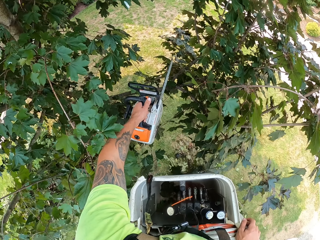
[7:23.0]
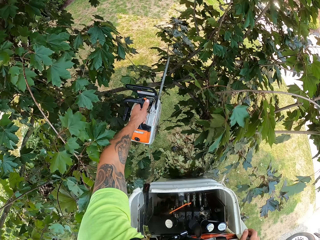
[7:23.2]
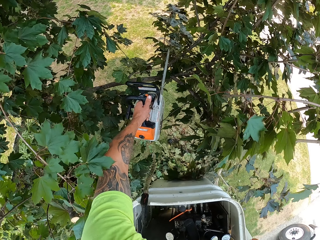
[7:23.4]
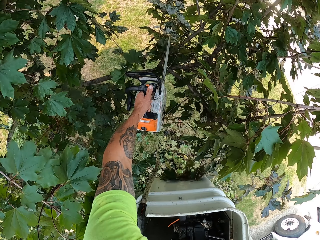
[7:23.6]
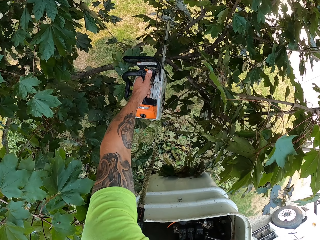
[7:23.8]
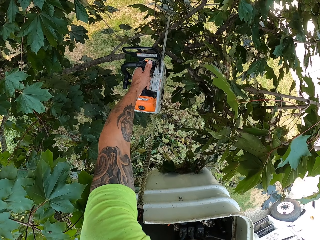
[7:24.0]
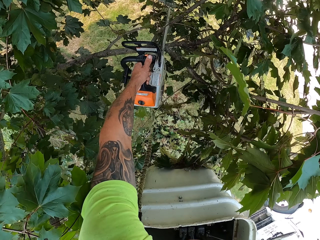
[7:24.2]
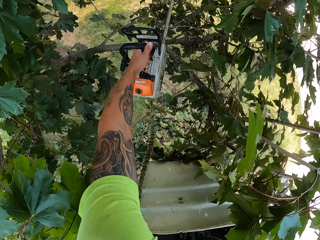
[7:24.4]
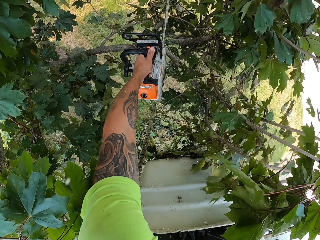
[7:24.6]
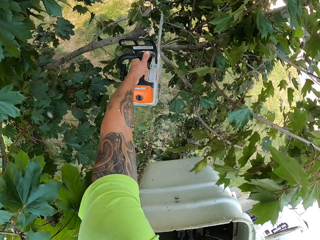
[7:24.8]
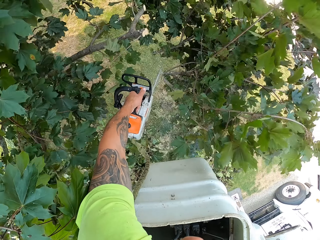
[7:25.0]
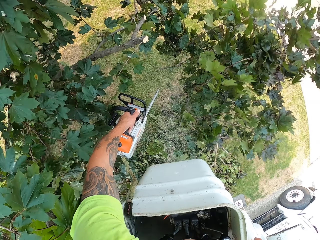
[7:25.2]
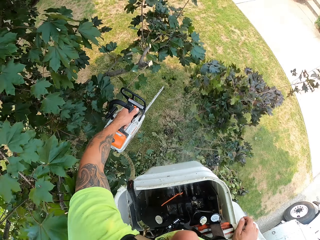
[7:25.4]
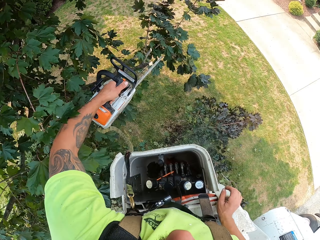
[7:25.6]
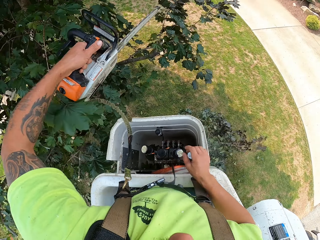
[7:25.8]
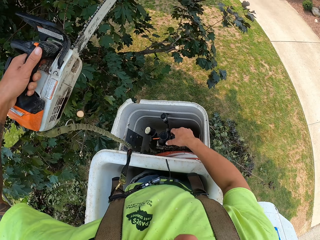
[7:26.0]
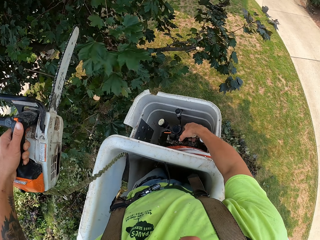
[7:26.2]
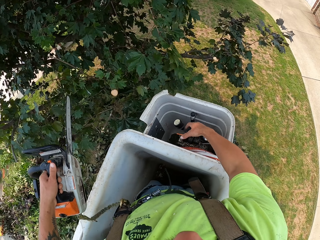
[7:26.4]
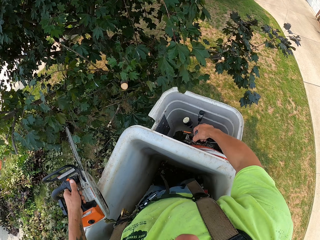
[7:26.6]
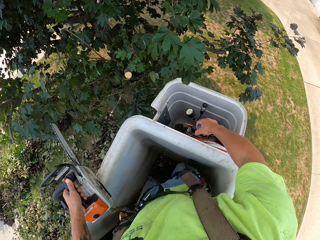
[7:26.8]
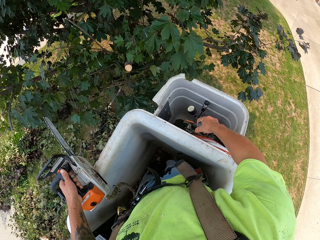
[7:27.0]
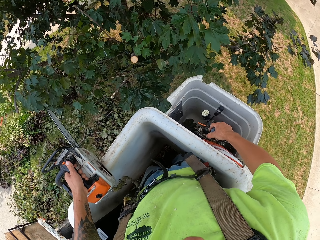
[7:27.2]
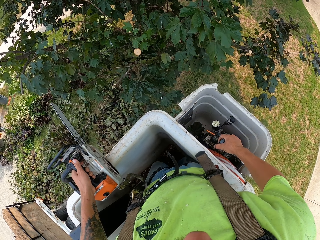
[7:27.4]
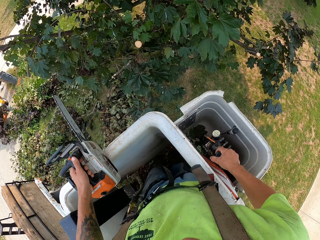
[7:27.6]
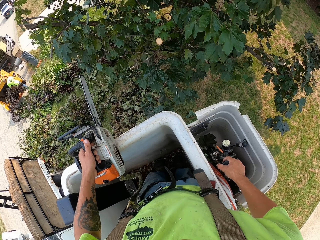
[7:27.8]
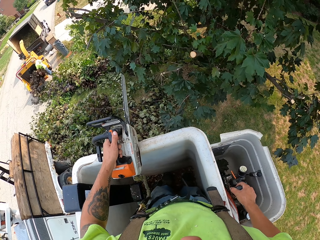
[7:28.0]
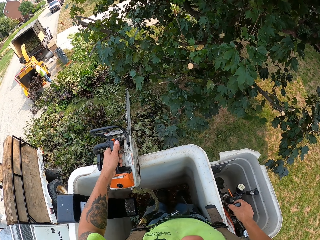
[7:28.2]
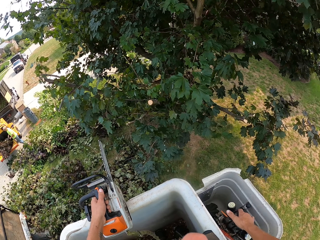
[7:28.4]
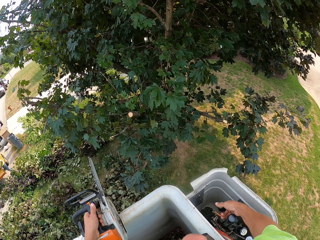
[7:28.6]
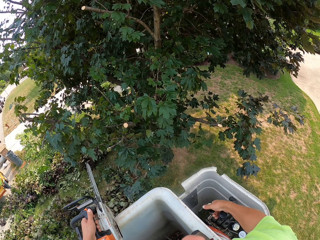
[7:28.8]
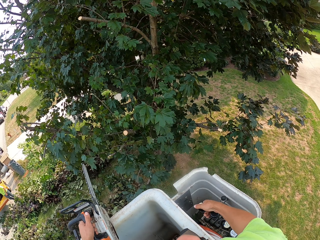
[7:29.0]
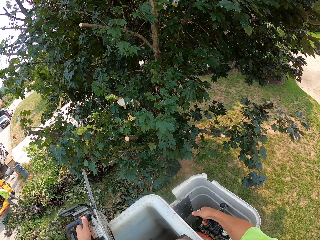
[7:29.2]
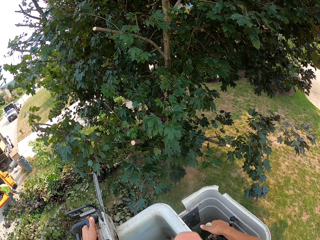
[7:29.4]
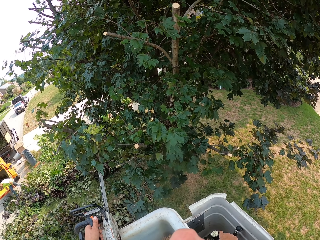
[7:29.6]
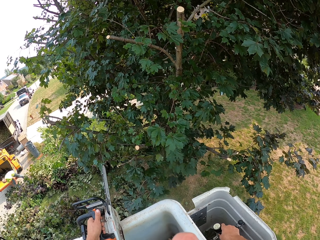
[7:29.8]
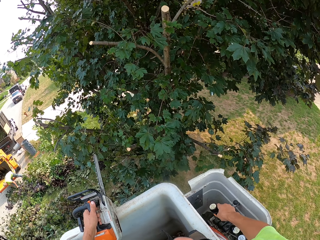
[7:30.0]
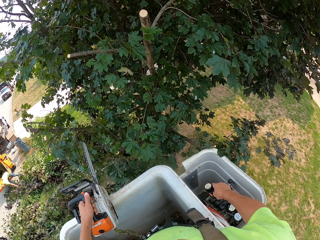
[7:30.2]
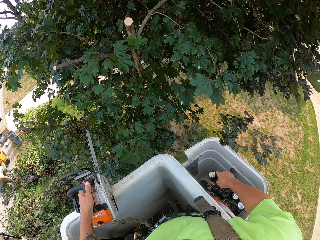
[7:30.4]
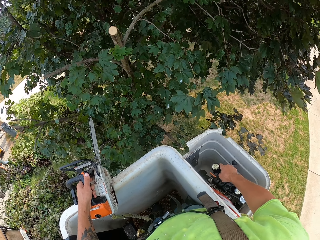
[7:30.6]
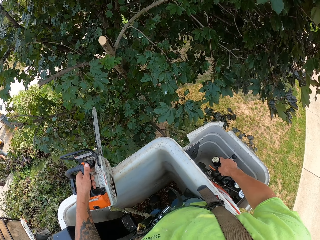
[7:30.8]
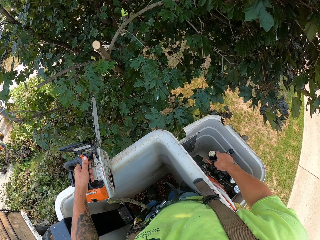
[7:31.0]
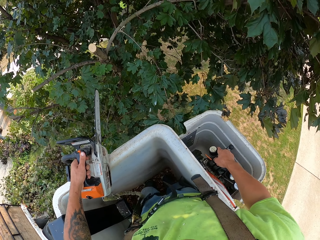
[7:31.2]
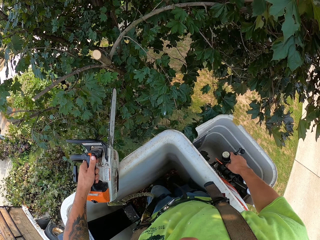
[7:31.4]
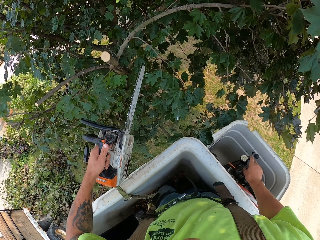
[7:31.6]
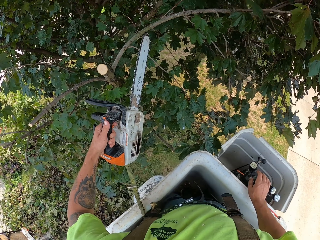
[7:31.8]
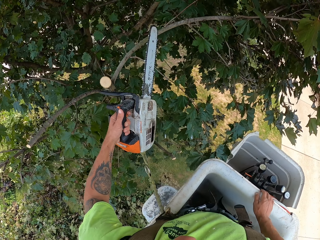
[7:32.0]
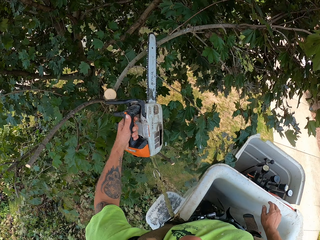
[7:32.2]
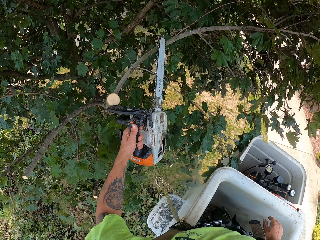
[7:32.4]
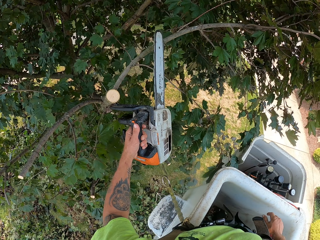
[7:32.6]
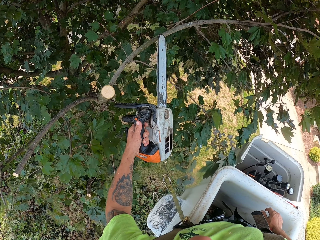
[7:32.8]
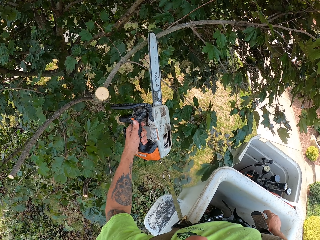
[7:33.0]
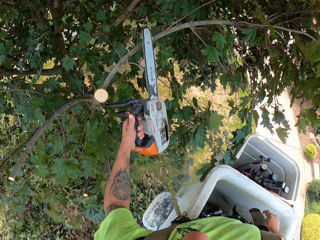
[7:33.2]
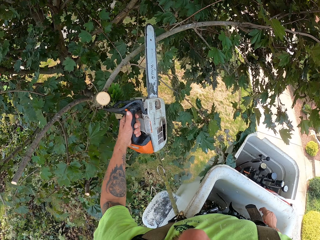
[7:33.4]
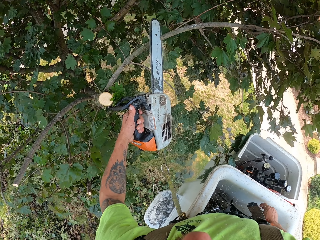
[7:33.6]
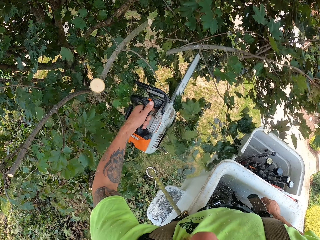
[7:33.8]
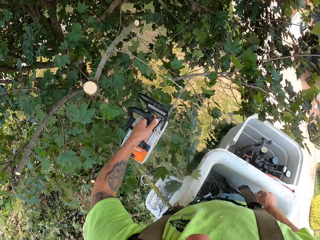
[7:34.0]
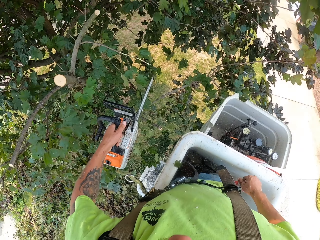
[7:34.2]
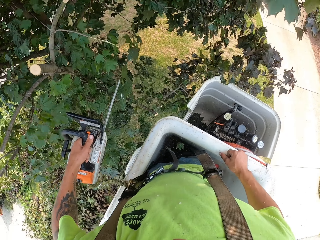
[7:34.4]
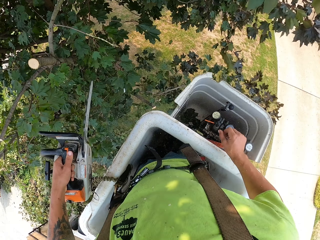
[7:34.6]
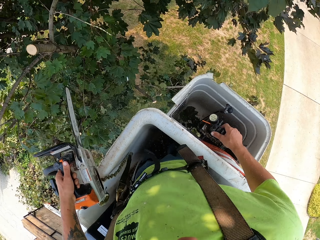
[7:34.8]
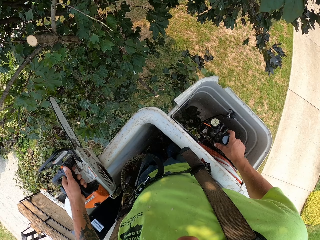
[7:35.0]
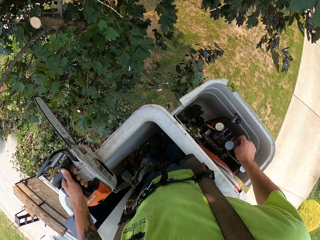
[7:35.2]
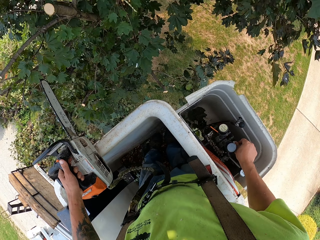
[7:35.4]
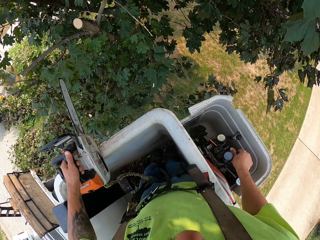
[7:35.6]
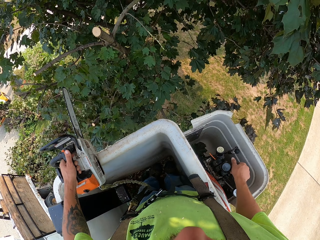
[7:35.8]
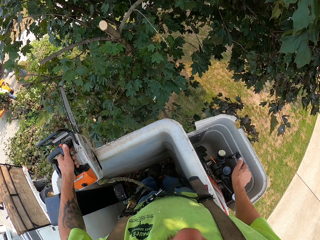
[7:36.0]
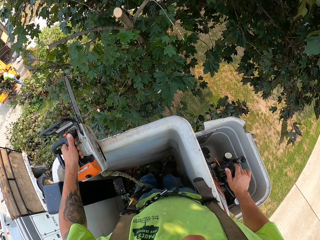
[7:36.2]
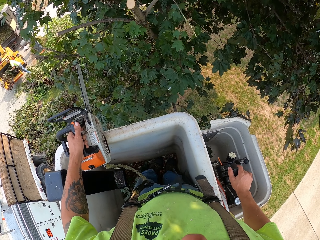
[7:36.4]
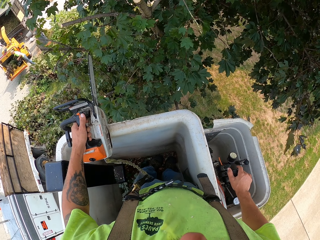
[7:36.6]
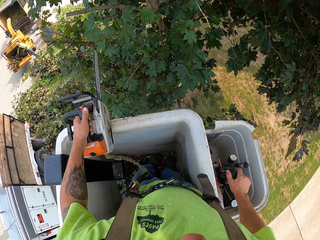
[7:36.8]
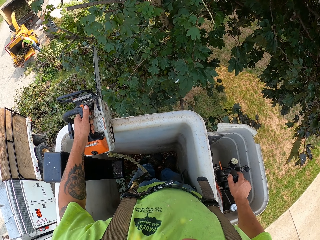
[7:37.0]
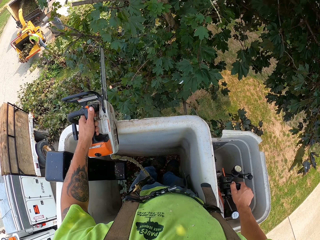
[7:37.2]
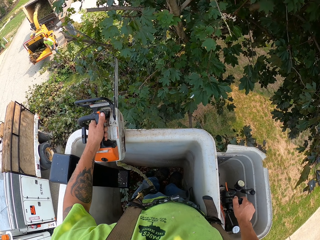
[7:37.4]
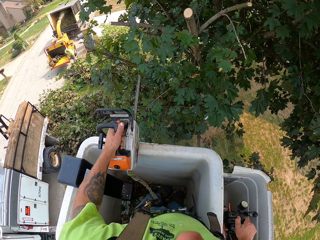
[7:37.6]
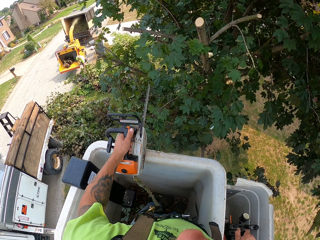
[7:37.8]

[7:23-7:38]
The camera wearer cuts a tree branch on the tree with the chainsaw in his left hand. He moves the cherry picker with the control lever in his right hand. He cuts a tree branch on the tree with the chainsaw in his left hand. He moves the cherry picker with the control lever in his right hand.

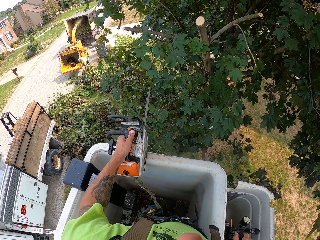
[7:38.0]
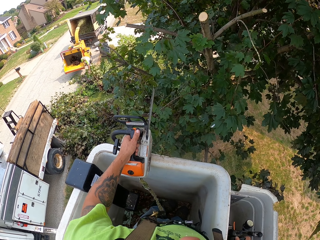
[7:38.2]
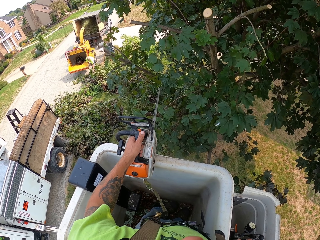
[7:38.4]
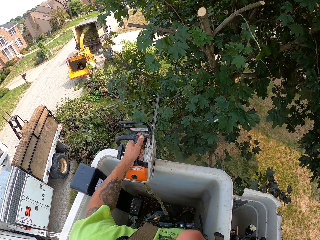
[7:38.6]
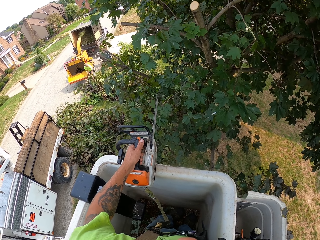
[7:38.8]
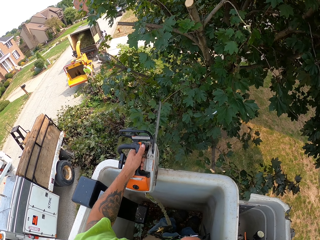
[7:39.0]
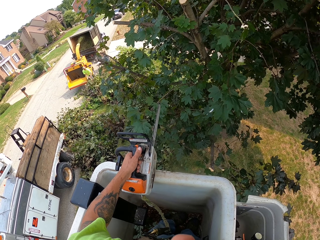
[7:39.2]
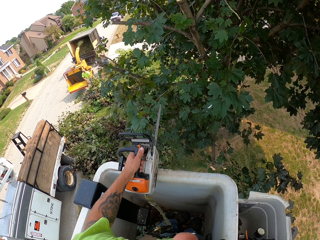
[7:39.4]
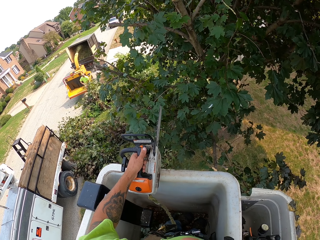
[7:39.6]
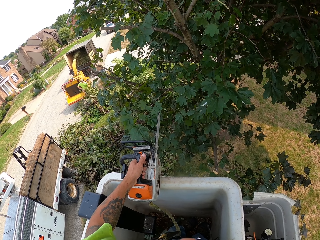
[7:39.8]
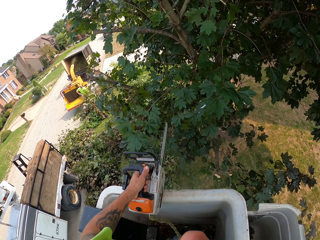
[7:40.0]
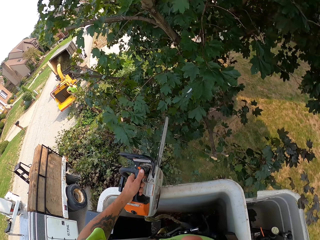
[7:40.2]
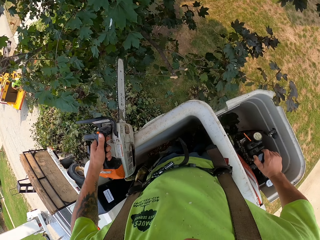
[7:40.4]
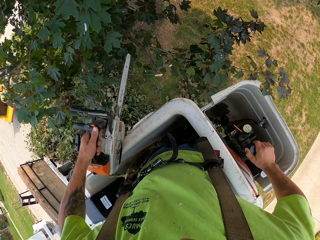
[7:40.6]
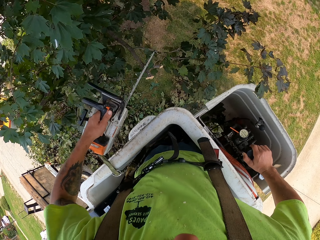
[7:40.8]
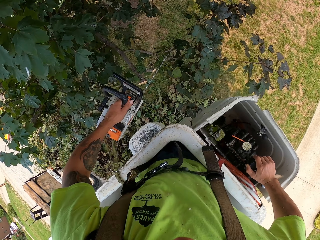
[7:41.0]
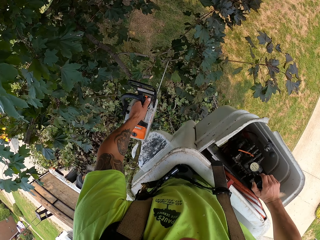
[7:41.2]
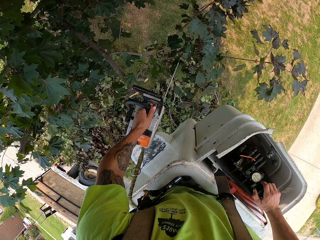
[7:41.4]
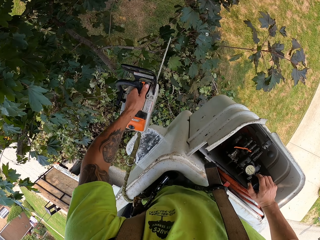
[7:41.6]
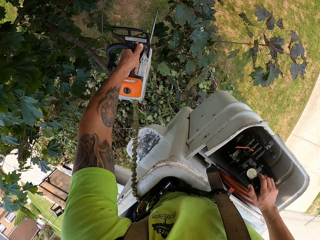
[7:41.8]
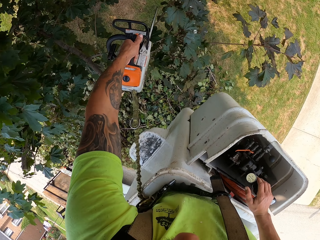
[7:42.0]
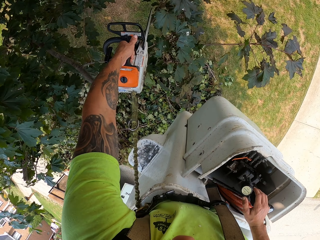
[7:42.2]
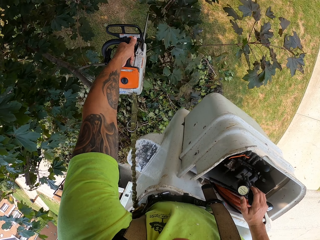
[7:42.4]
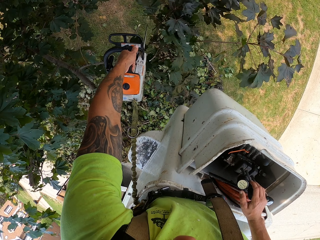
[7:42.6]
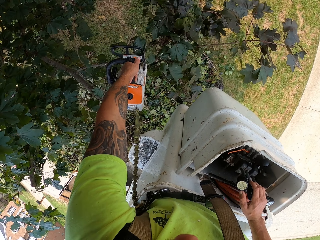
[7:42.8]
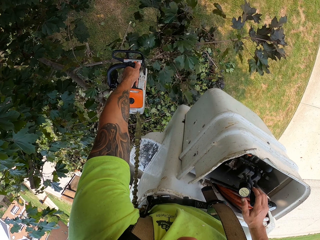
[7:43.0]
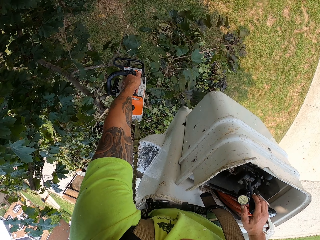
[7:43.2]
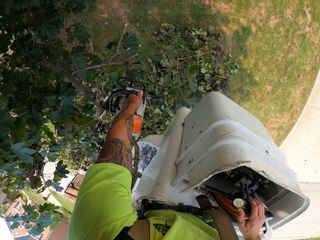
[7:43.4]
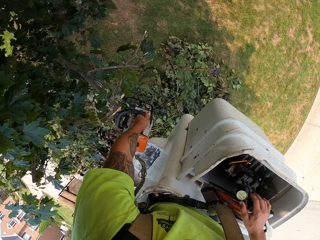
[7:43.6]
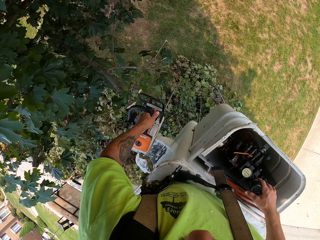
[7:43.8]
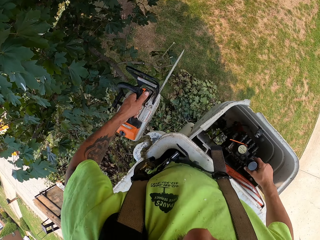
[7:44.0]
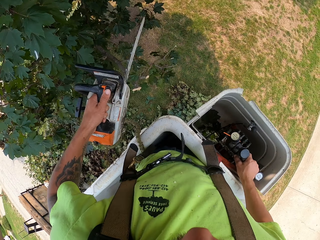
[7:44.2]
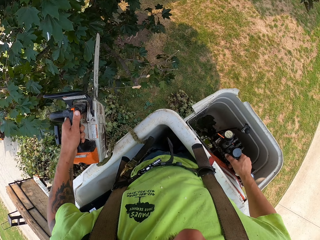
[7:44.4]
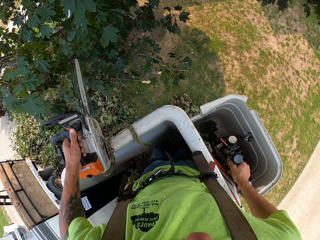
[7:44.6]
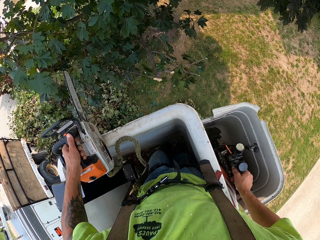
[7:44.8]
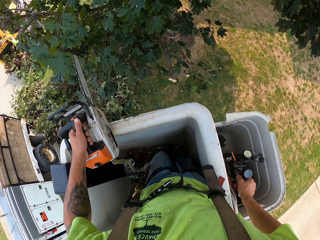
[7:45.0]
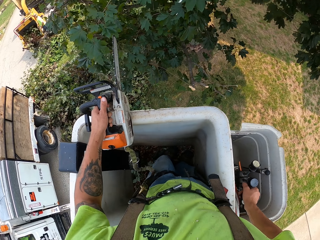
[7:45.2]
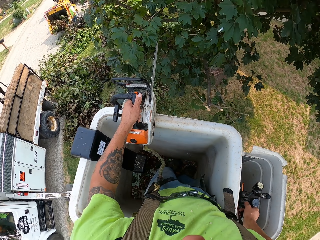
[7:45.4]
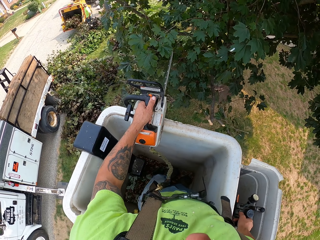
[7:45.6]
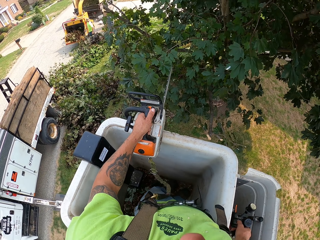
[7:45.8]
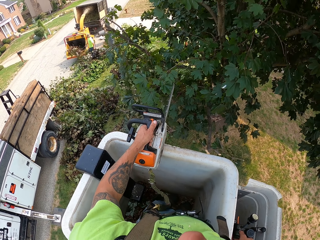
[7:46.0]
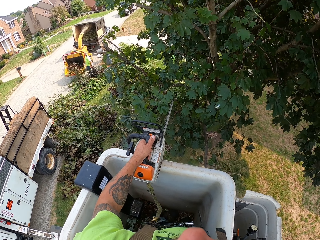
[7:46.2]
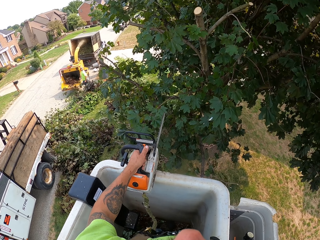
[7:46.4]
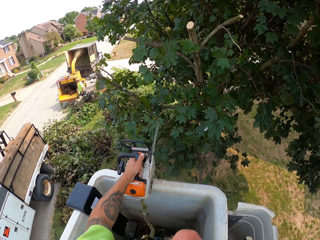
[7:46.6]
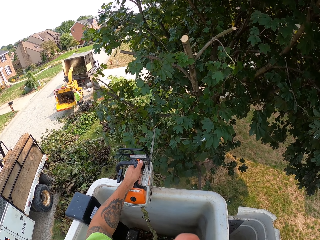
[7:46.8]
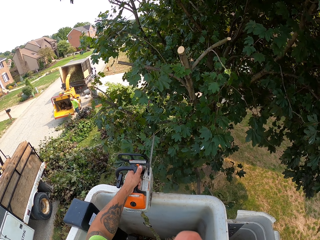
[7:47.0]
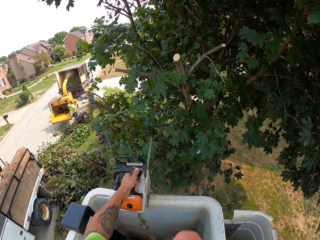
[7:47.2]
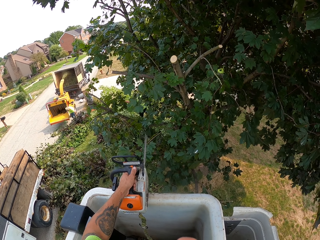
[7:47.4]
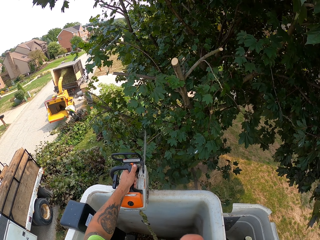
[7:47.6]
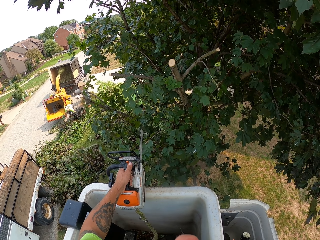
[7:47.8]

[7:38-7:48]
The camera wearer cuts a tree branch on the tree with the chainsaw in his left hand. He moves the cherry picker with the control lever in his right hand.
